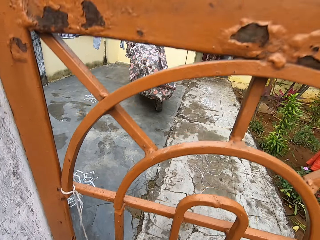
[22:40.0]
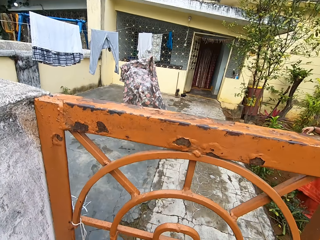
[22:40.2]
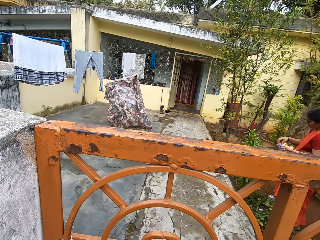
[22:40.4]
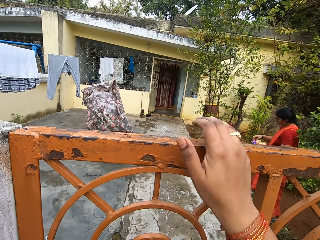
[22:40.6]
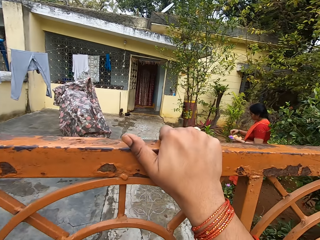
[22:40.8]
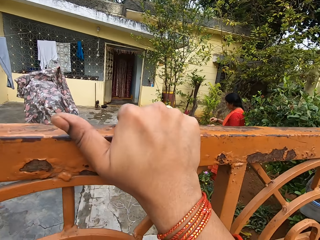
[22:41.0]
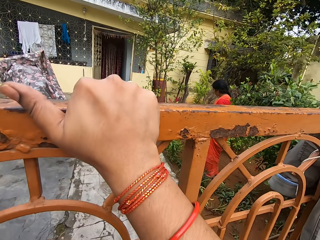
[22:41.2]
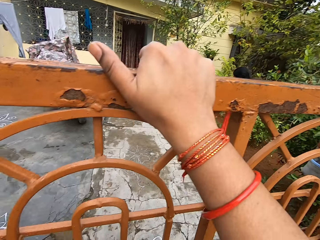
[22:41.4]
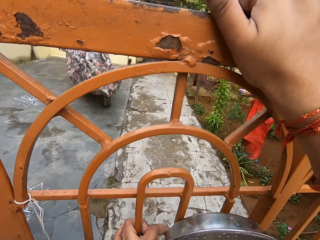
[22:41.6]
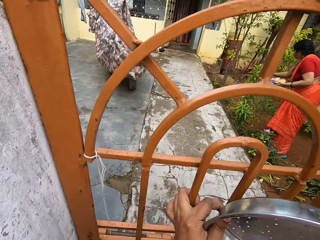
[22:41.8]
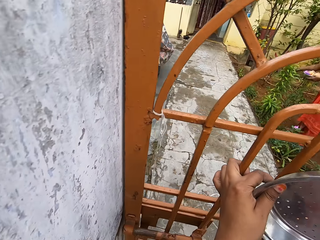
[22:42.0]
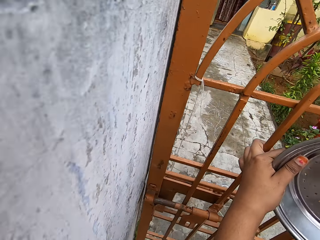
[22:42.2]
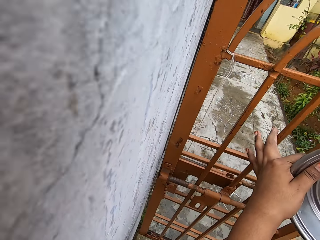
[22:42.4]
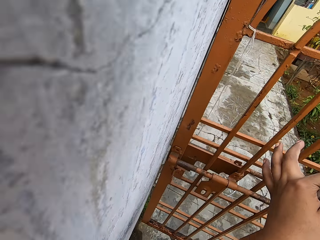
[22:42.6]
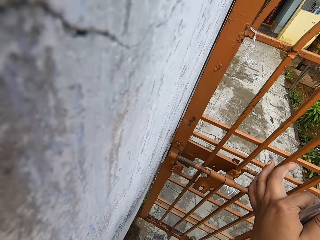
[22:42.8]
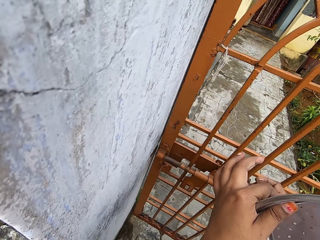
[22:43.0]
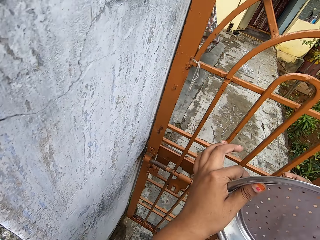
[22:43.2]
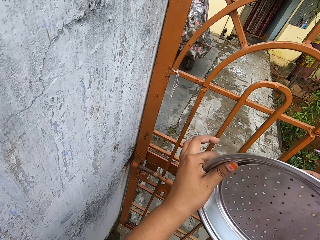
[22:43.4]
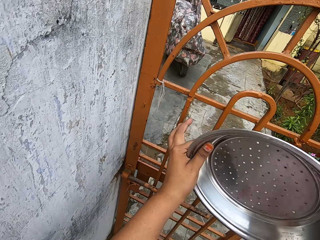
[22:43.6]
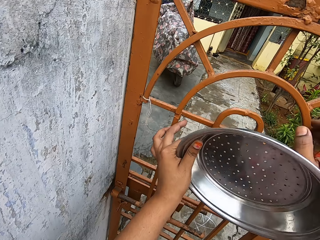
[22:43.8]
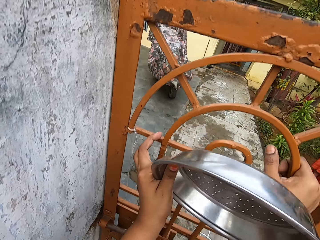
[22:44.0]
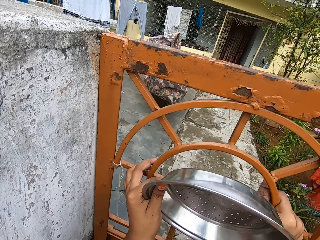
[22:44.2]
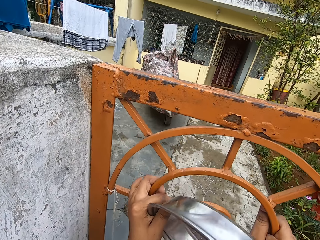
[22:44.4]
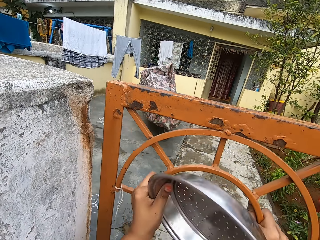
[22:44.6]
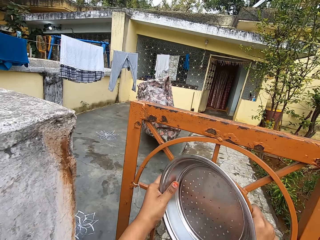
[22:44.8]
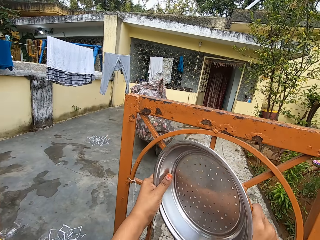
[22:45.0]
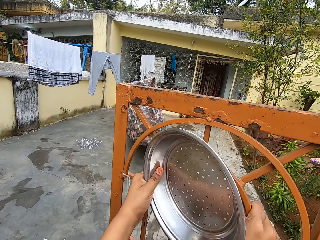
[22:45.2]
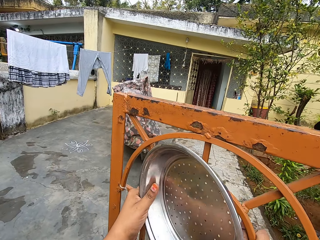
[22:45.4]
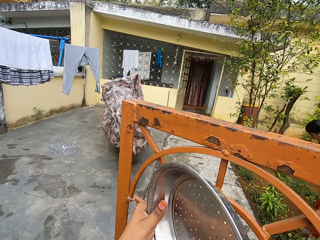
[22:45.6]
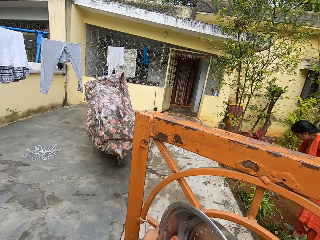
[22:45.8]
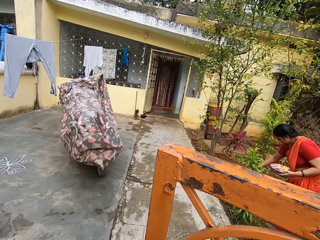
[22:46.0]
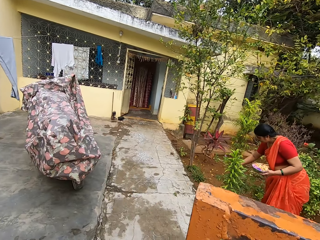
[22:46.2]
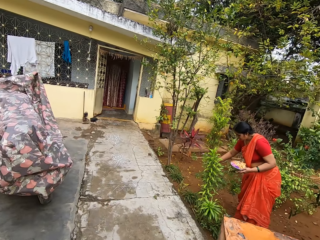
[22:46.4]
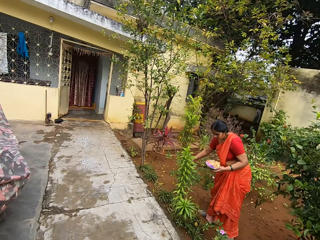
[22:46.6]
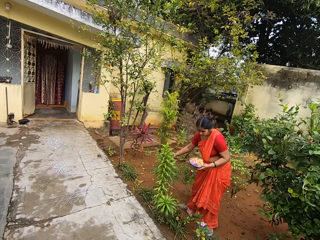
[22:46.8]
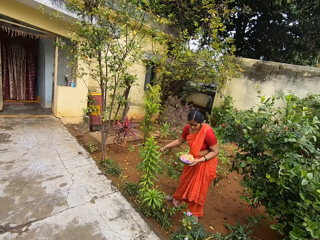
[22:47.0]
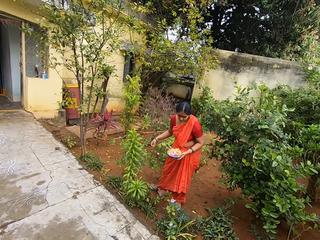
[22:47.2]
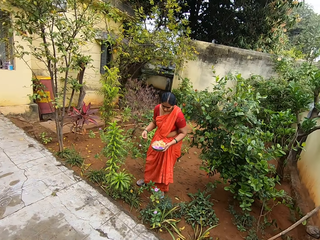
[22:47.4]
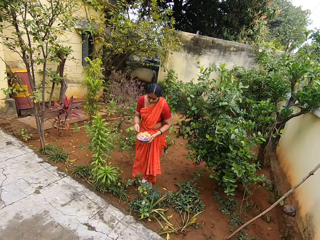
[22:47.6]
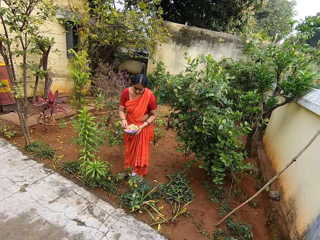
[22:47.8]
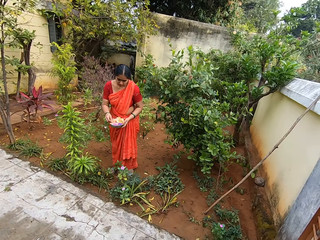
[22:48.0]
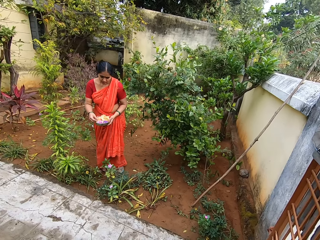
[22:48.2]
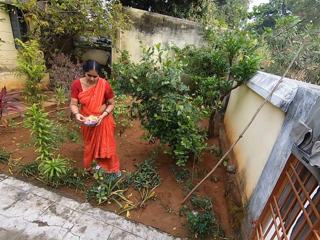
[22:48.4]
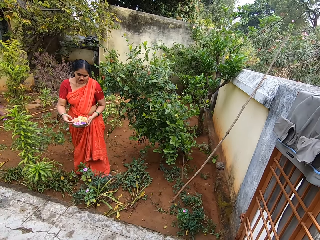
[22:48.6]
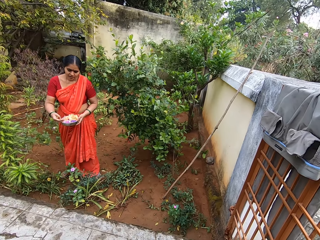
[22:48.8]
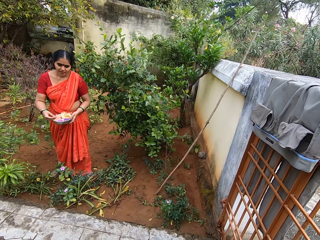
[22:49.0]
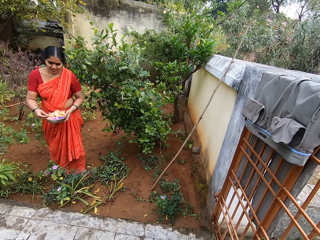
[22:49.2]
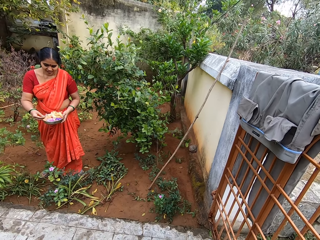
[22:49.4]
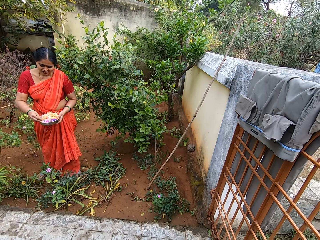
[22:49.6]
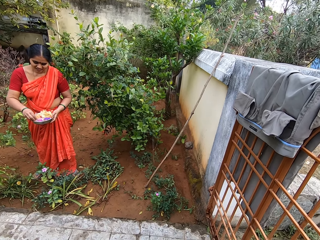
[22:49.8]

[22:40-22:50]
The camera wearer opens a gate. They enter the gate. A person plucks a flower in the garden.

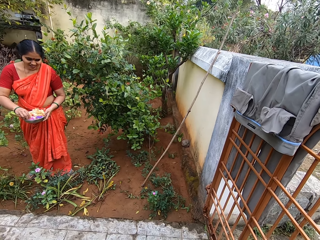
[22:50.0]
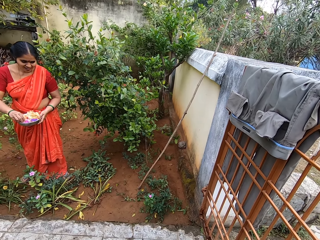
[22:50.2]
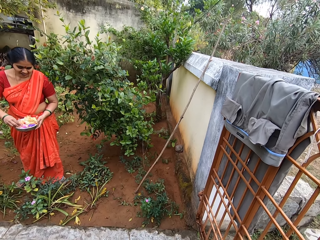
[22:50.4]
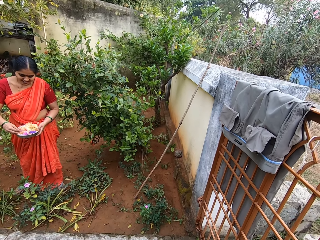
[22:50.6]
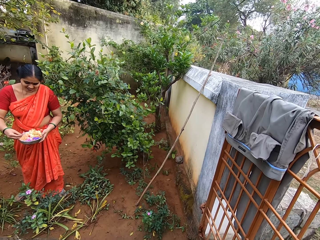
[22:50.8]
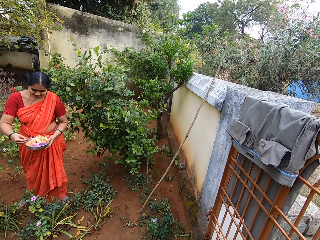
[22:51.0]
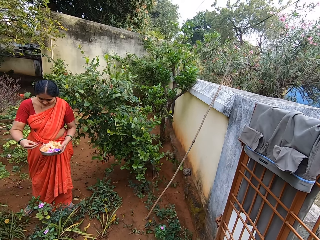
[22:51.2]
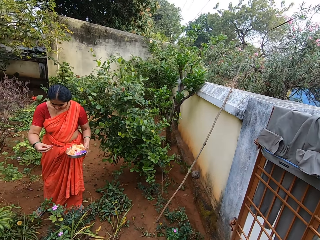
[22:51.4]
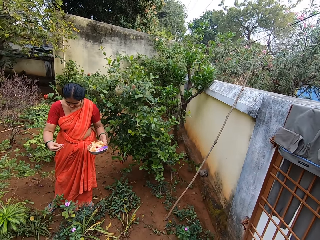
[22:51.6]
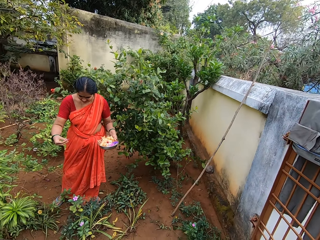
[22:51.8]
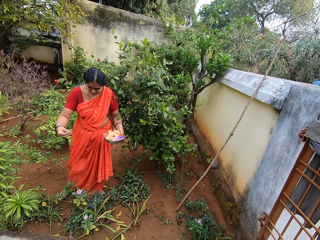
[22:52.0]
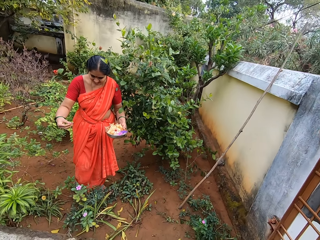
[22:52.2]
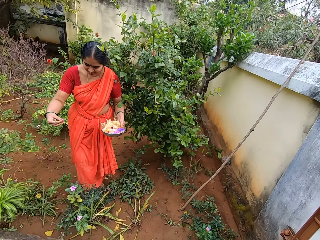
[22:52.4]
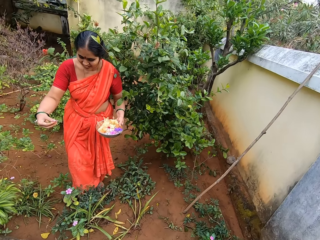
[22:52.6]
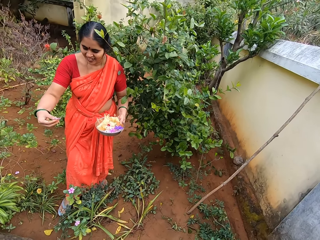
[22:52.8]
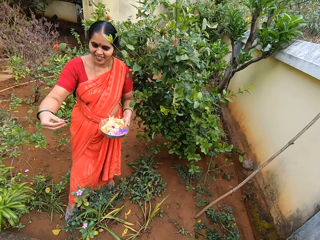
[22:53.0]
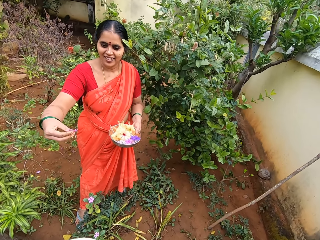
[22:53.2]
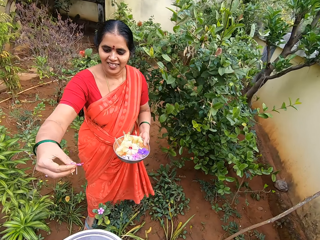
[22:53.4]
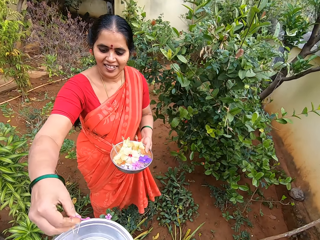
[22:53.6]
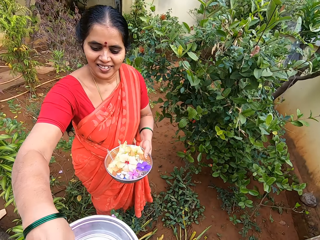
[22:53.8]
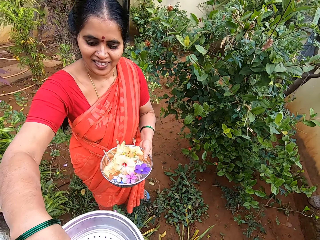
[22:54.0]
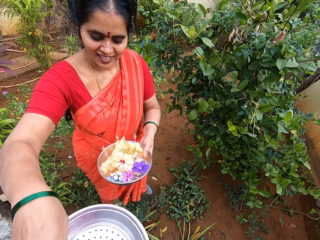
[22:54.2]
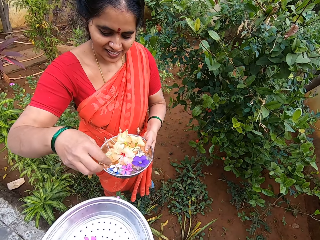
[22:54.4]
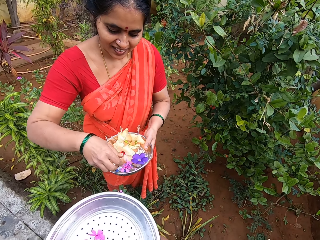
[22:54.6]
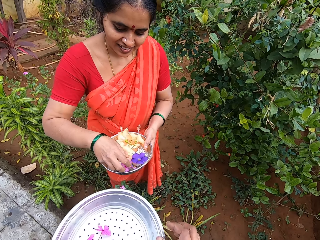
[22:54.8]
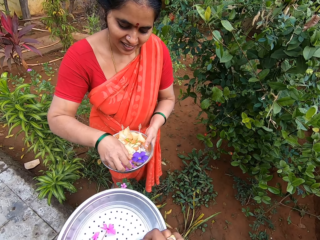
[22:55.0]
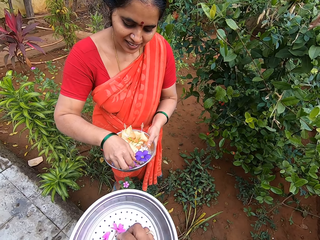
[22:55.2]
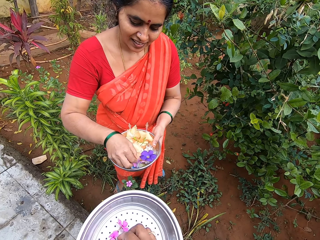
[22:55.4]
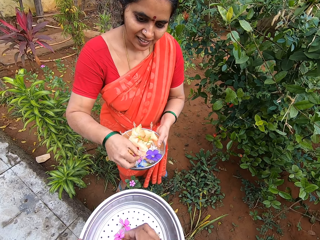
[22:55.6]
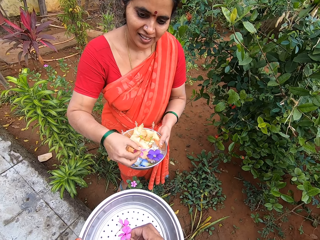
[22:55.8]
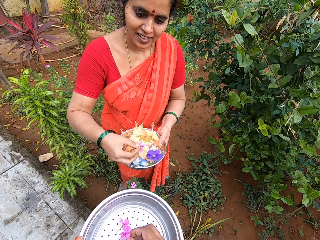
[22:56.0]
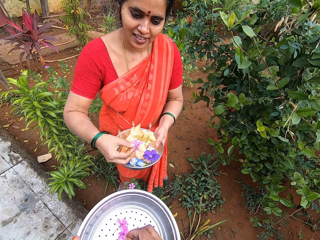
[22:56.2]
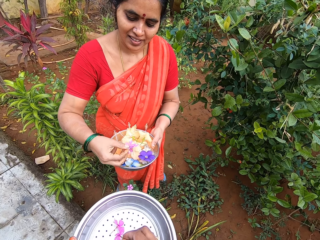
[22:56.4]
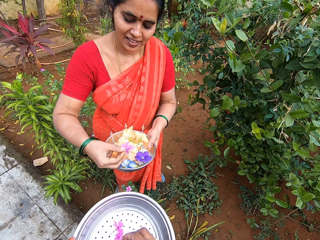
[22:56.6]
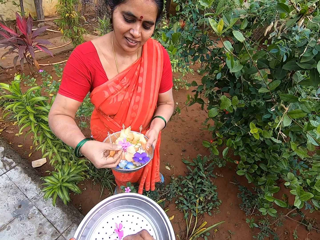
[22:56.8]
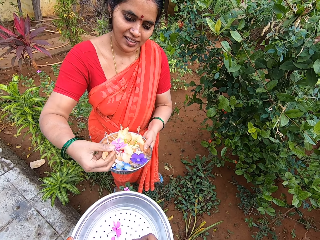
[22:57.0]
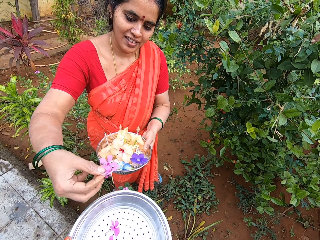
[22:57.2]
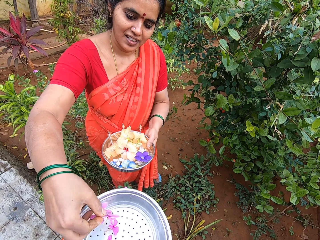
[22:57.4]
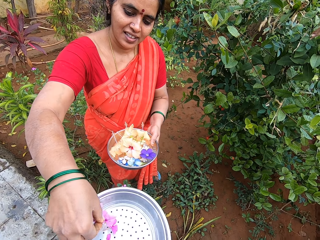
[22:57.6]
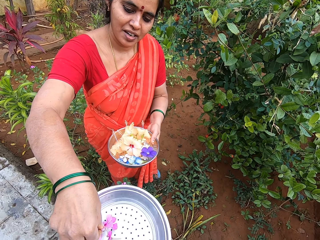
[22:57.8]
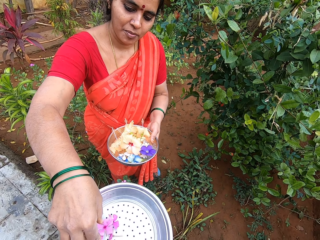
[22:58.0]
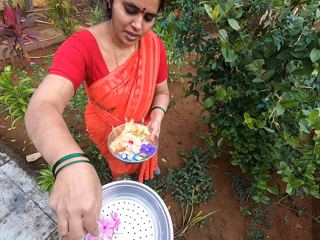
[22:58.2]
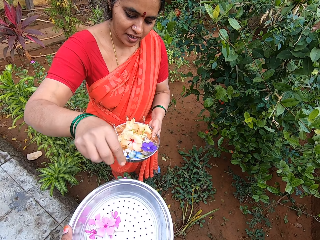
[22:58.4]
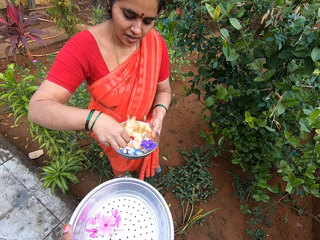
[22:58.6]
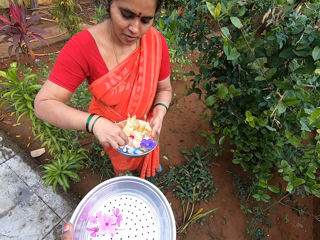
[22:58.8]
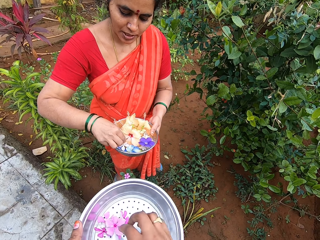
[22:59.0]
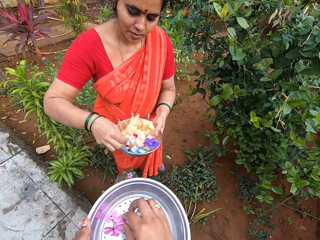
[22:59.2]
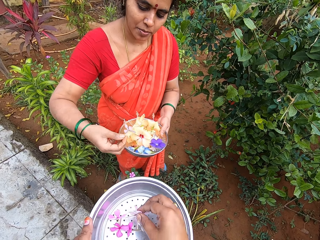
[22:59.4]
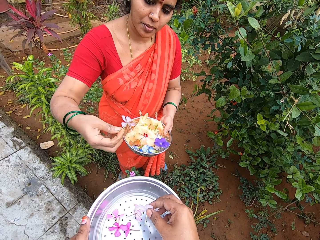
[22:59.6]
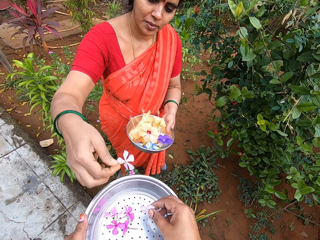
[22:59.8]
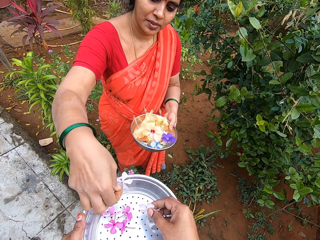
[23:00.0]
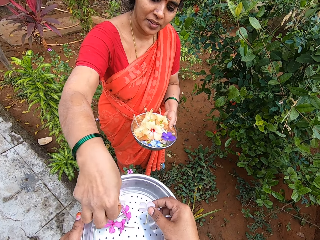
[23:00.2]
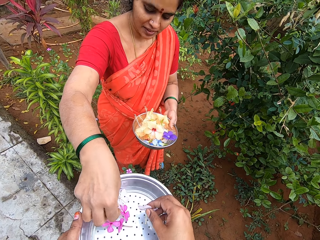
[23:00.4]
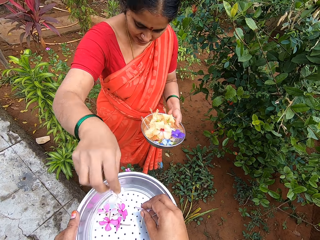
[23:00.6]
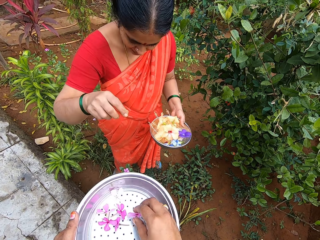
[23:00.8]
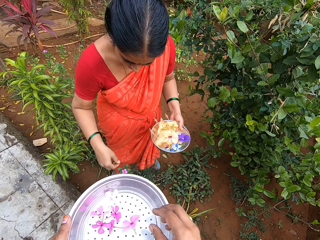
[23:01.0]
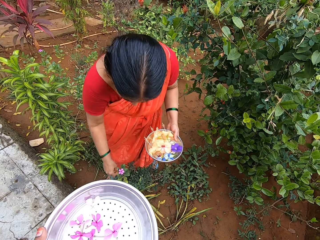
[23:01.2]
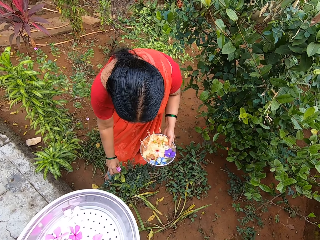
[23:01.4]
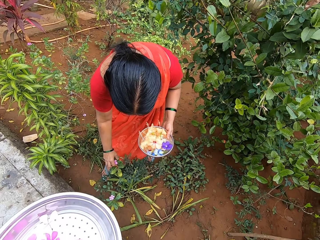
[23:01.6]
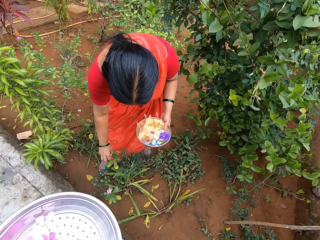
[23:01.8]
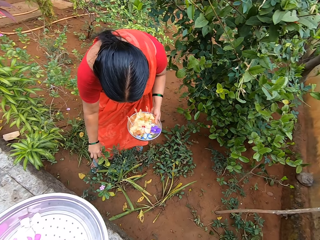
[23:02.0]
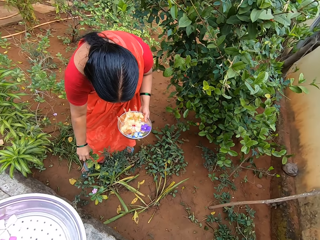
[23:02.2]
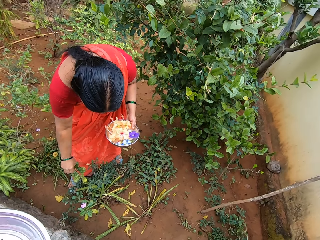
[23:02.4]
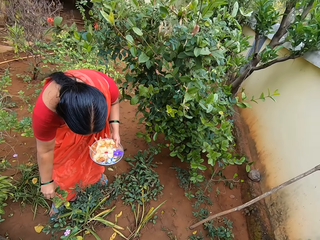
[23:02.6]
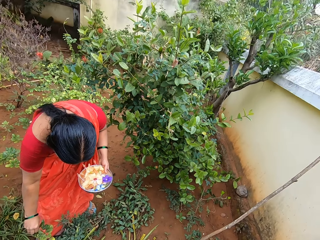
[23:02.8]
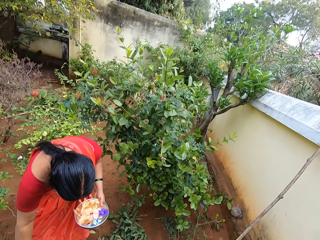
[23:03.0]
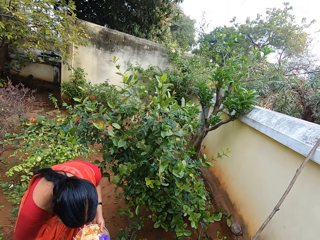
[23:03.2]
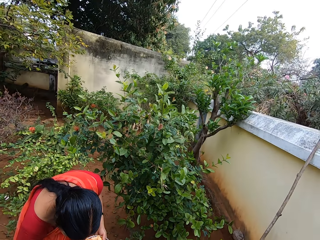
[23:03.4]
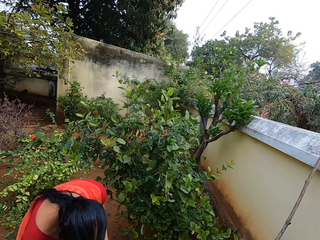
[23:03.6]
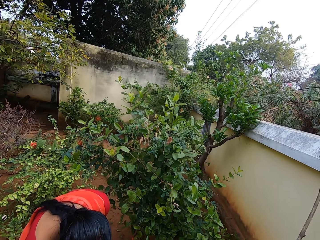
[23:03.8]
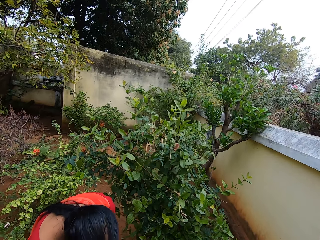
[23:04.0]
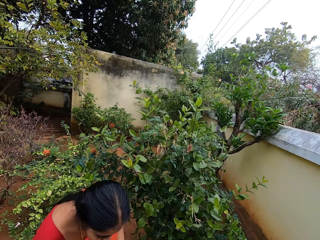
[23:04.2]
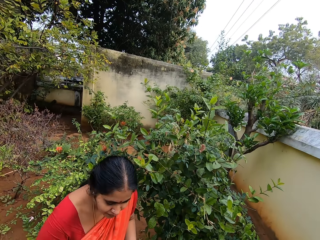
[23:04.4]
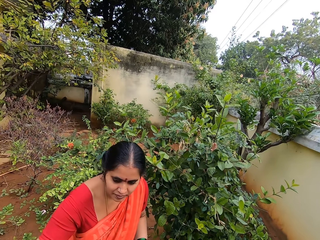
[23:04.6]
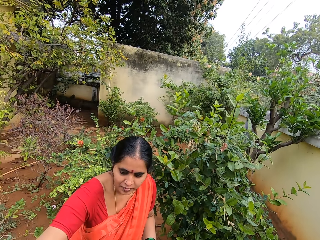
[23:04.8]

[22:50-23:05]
The camera wearer talks with a woman. The woman places some flower petals on the aluminum colander or bowl. The woman picks flowers from her bowl. The camera wearer touches the flowers in the bowl. The woman places flowers in the bowl and picks flowers from her bowl. The camera wearer touches the flowers in the bowl. The woman places flowers in the bowl and plucks a flower in the garden.
